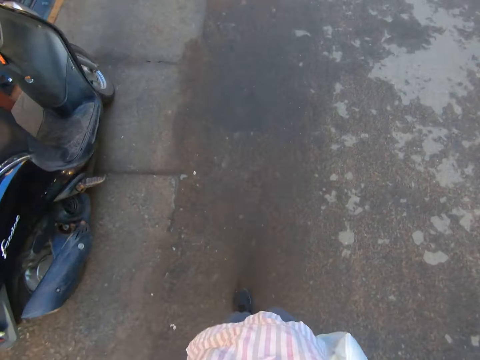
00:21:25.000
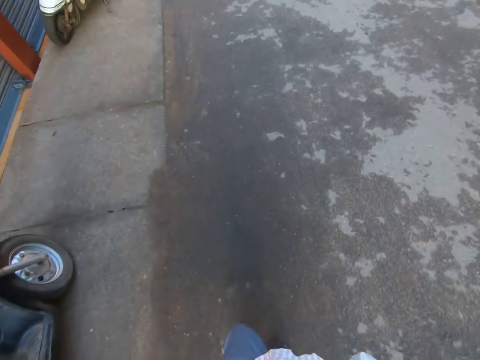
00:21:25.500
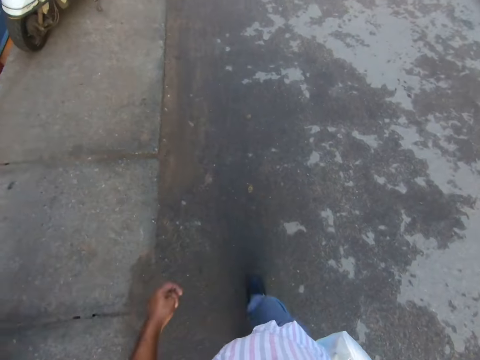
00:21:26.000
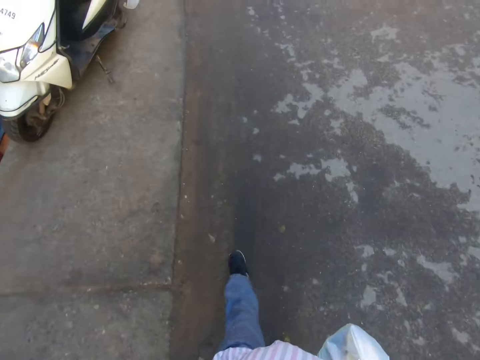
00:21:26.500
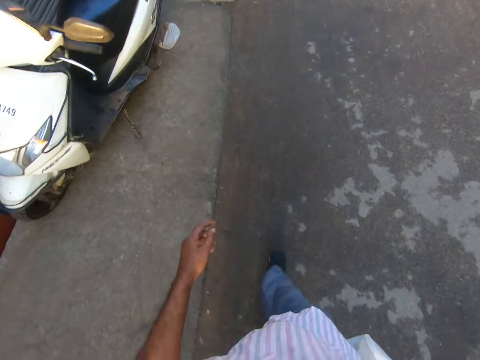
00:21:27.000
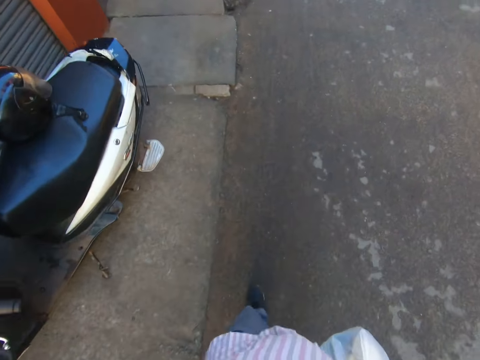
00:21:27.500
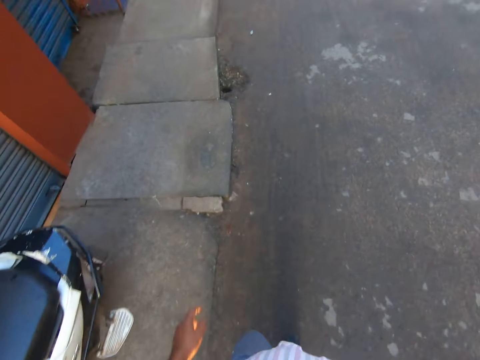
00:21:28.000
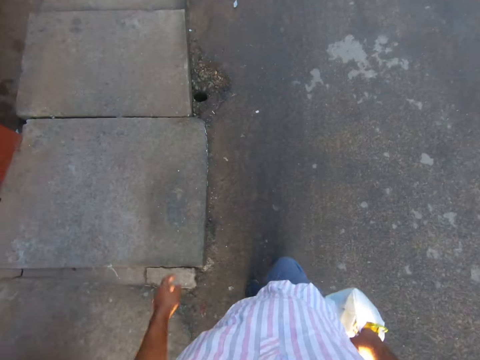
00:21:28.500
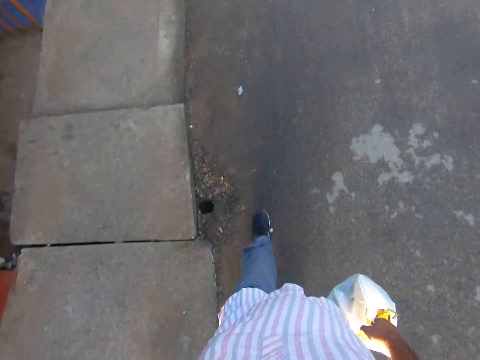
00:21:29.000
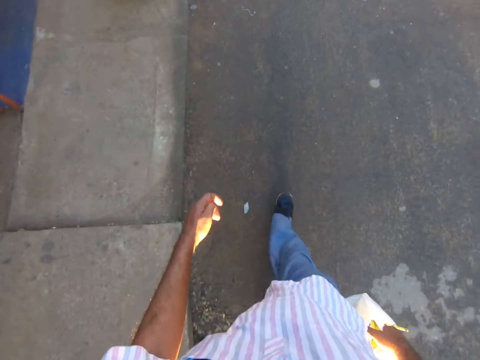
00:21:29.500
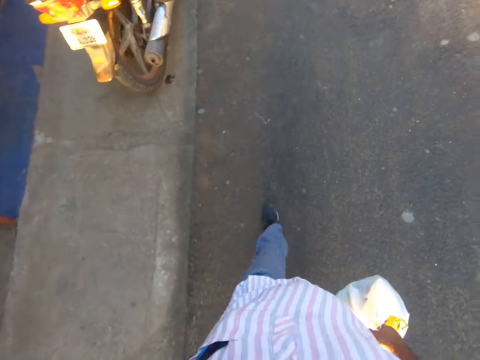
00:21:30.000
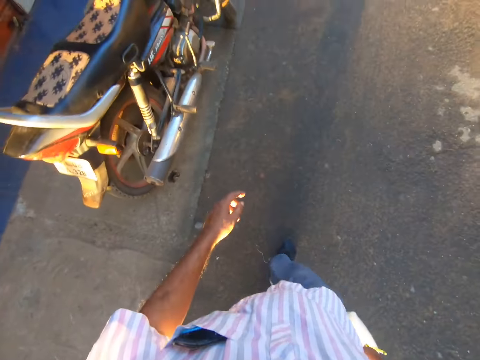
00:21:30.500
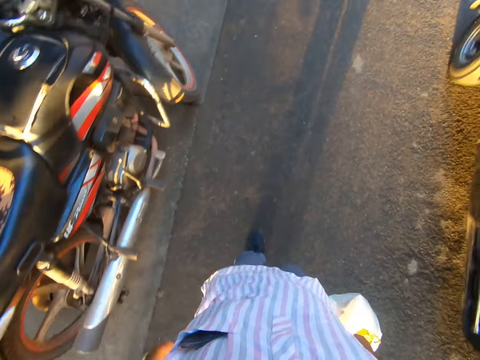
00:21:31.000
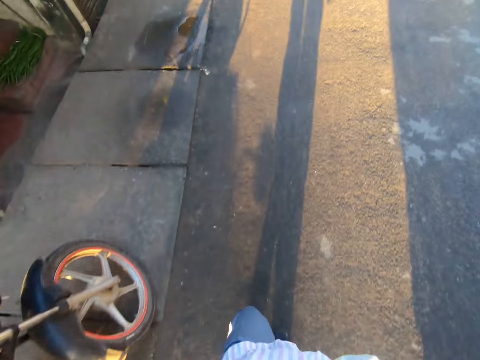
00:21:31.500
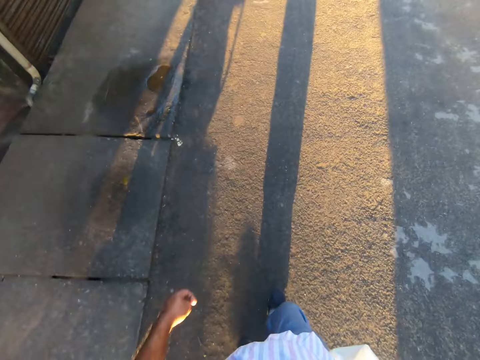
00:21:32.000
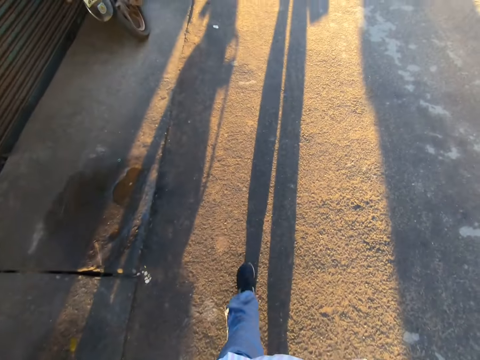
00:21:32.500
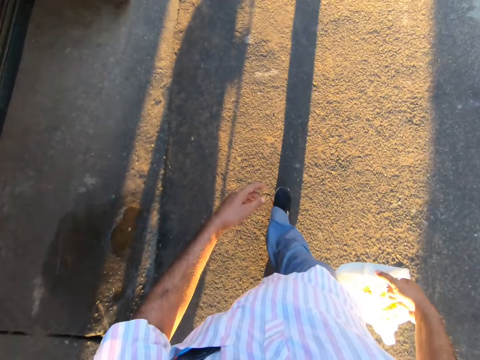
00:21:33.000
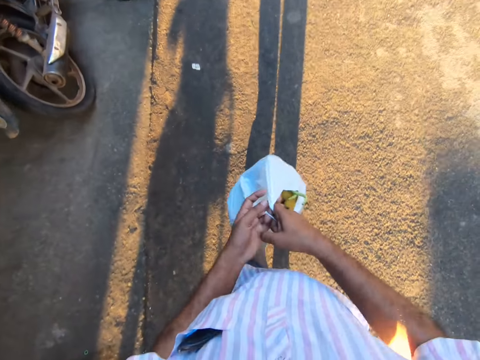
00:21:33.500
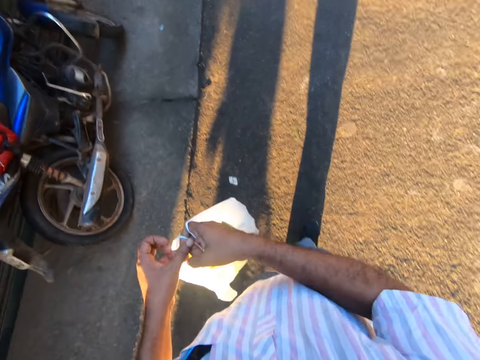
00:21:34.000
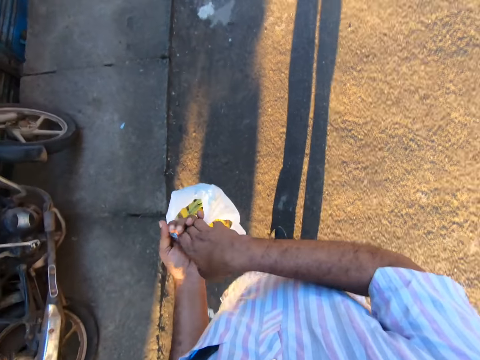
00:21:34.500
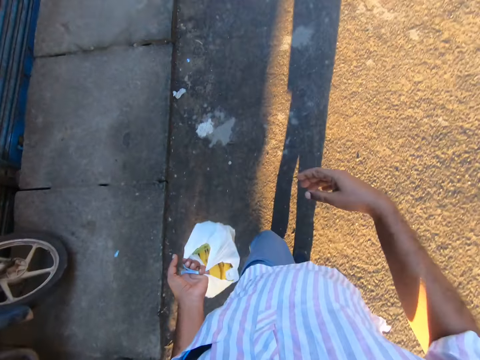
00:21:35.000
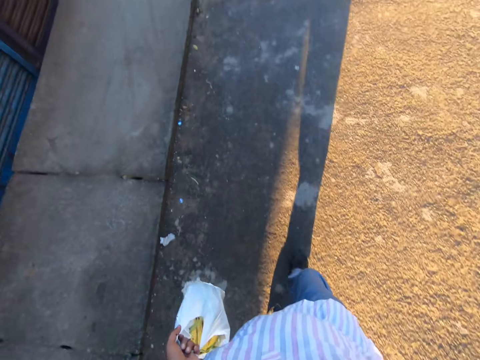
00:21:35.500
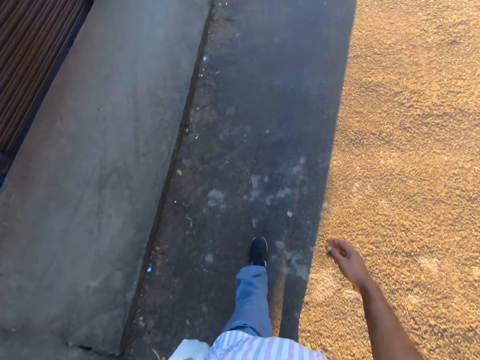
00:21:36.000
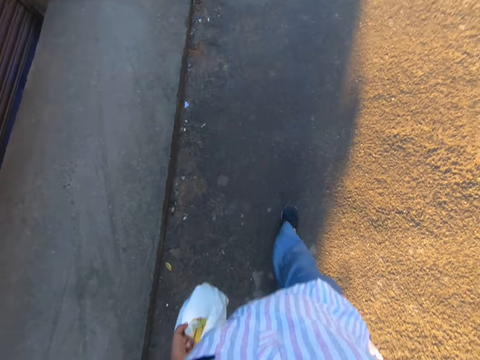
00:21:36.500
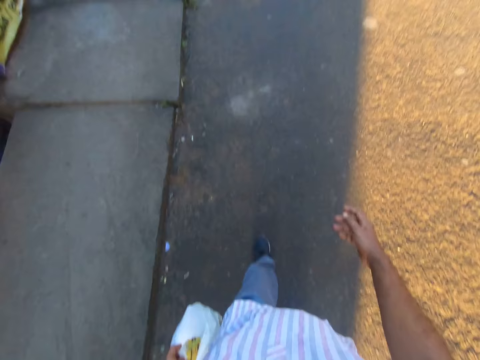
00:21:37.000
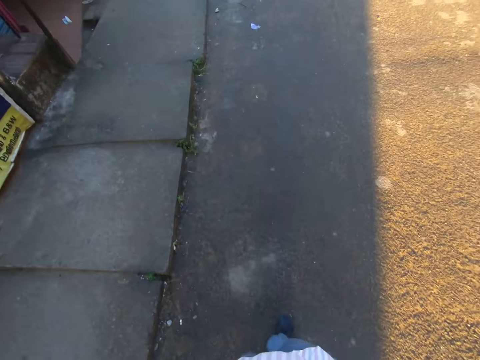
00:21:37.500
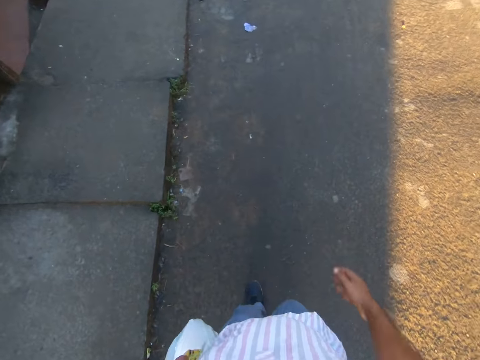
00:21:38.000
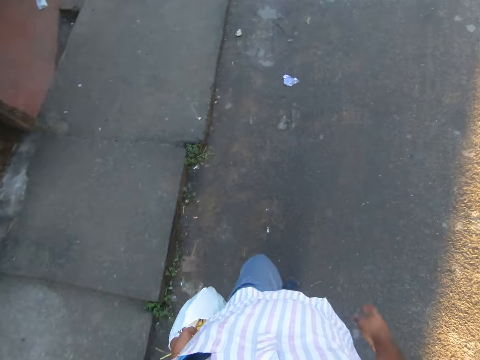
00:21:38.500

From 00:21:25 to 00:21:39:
A tricycle rides by the camera wearer. The camera wearer passes the bag of vegetables from his right hand to his left hand. He walks along the road.

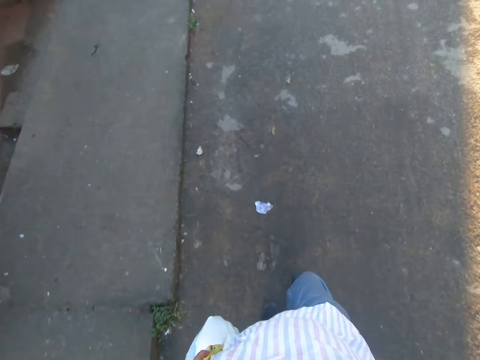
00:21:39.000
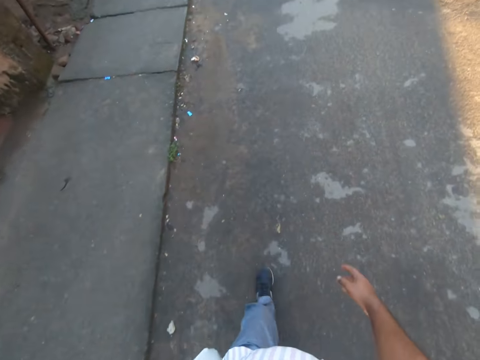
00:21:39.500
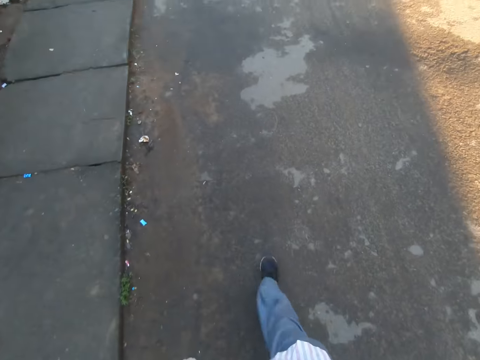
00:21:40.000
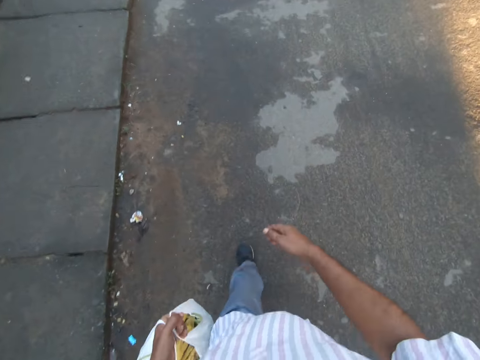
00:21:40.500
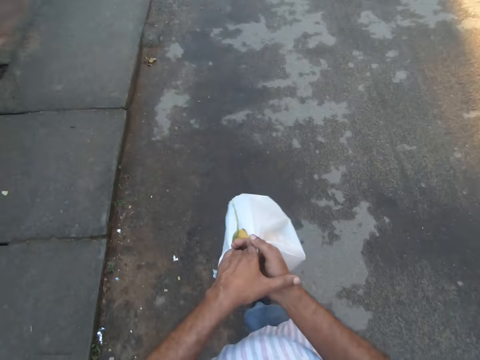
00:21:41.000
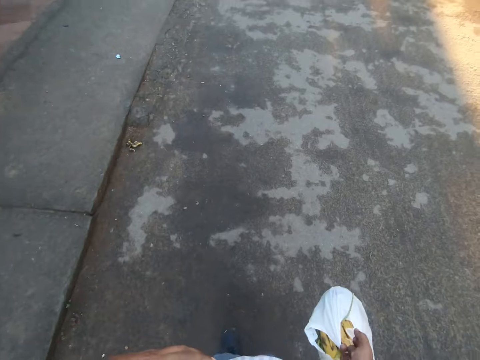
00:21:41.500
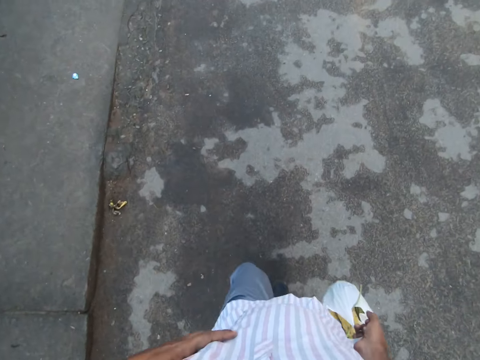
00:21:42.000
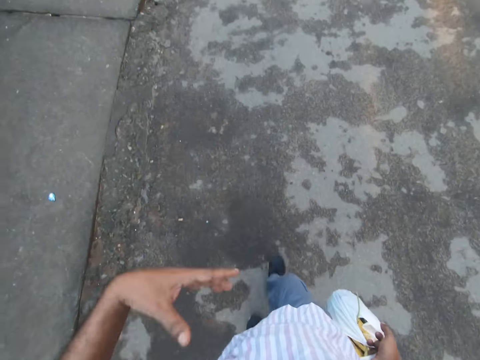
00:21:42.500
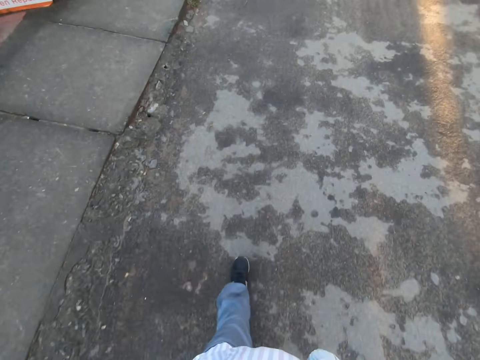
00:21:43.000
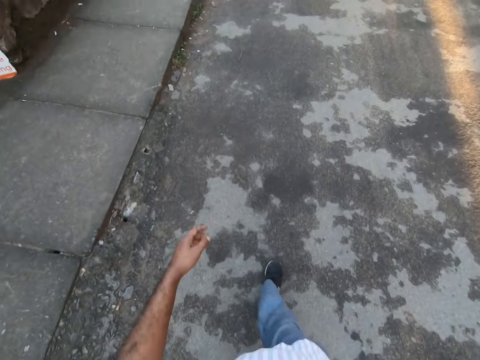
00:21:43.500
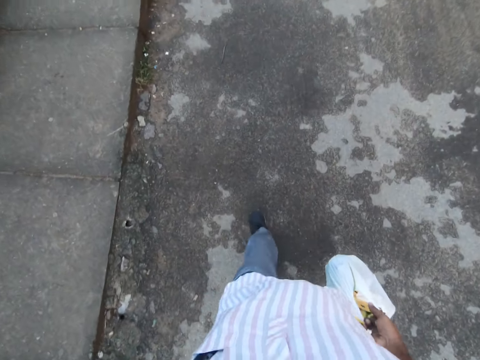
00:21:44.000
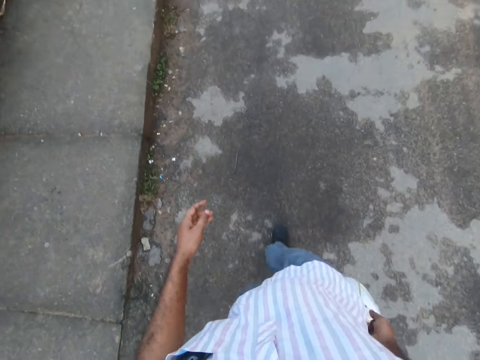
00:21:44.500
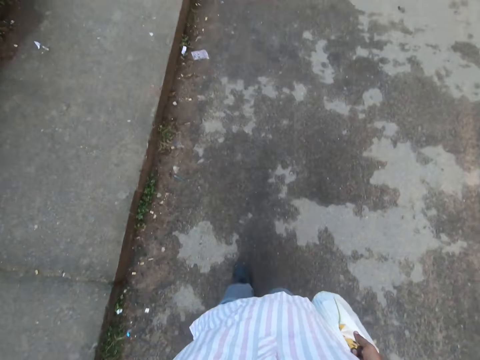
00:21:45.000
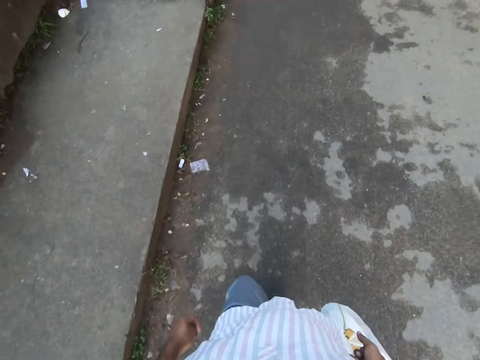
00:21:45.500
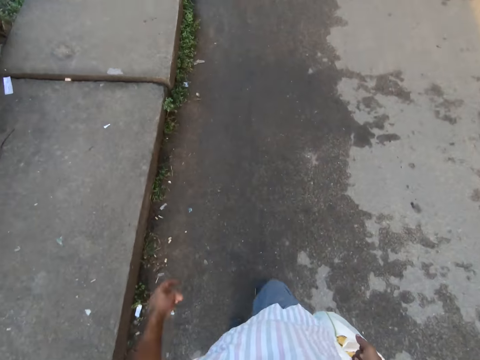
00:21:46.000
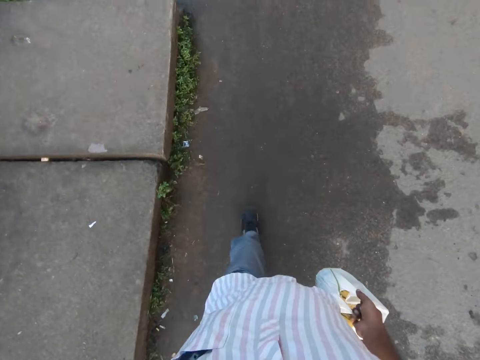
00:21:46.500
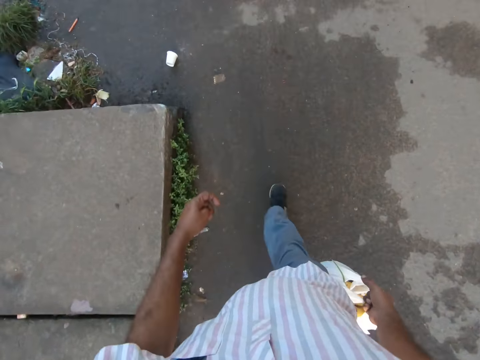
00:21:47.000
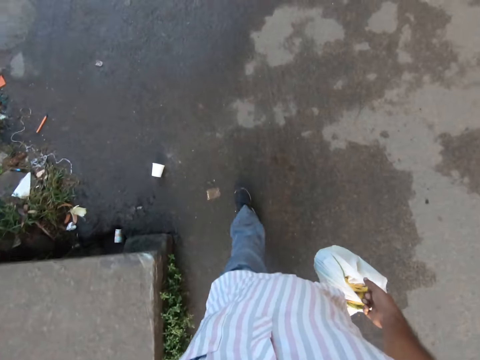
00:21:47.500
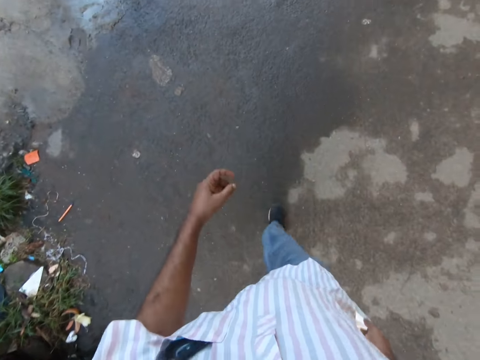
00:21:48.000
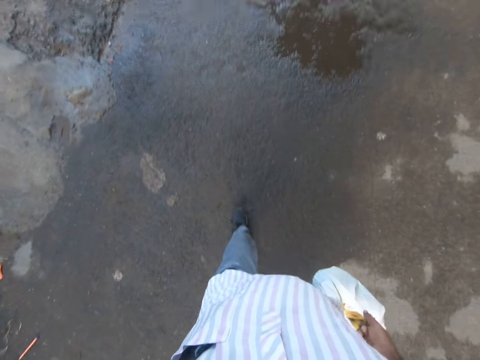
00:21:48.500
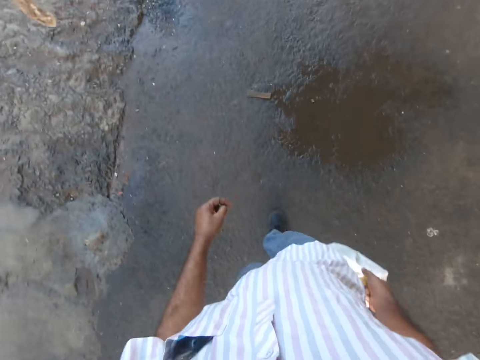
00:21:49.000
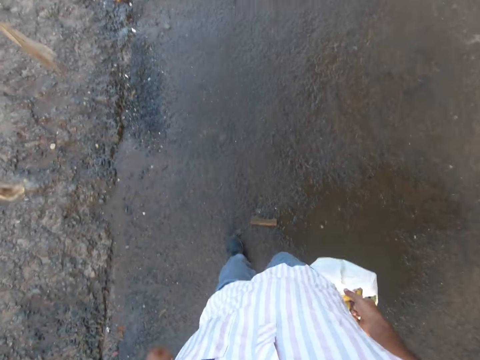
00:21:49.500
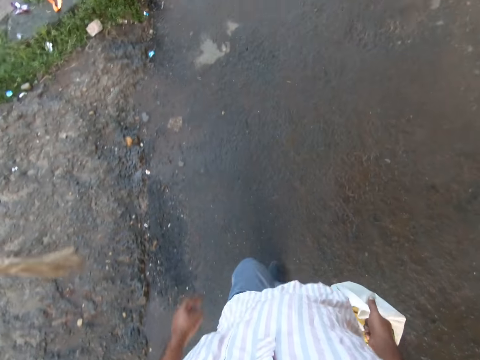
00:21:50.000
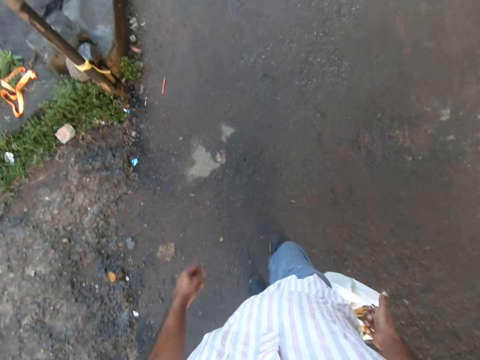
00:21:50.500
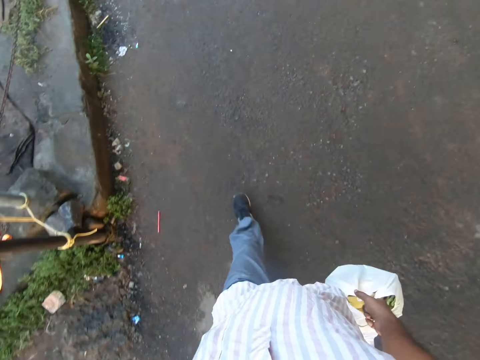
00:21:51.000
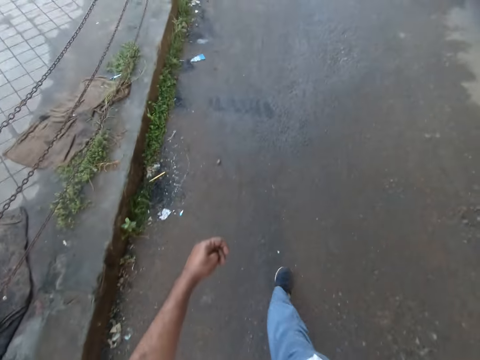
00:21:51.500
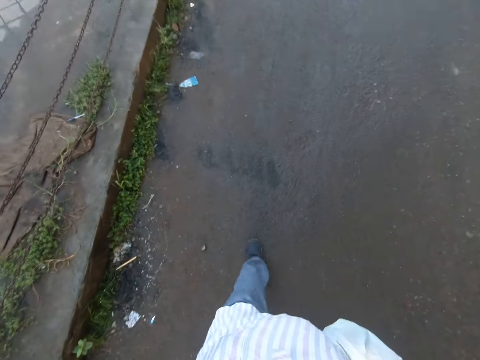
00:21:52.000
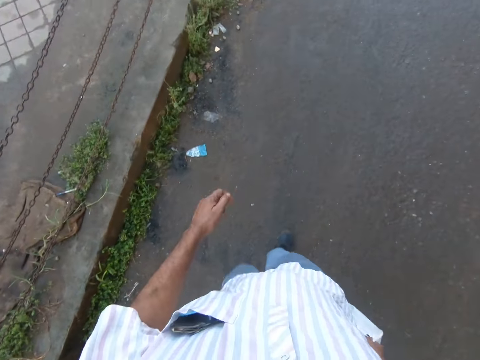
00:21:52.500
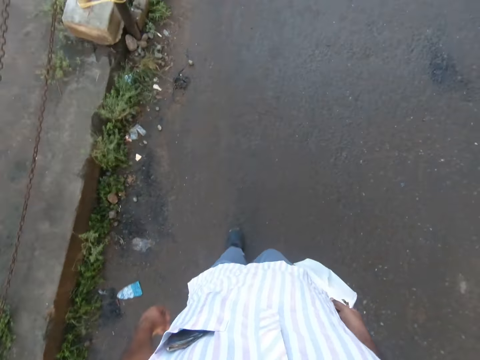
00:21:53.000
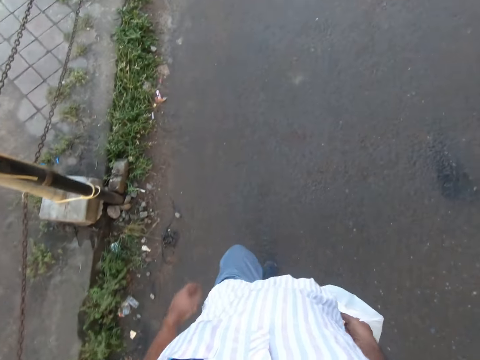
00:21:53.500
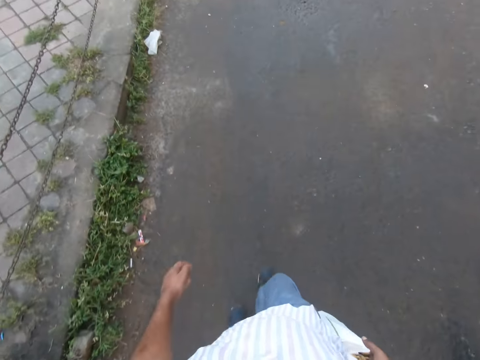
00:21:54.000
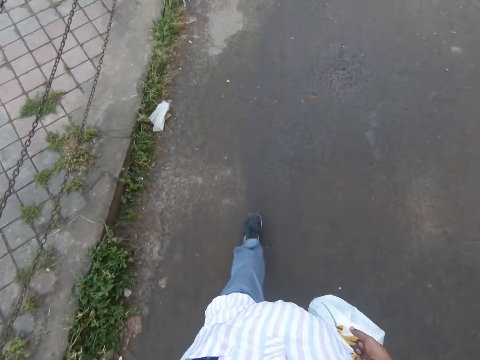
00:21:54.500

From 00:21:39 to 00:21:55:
The camera wearer passes the bag of vegetables from his left hand to his right hand. He touches his breast pocket with his left hand. He walks along the road. He drops his left hand.
